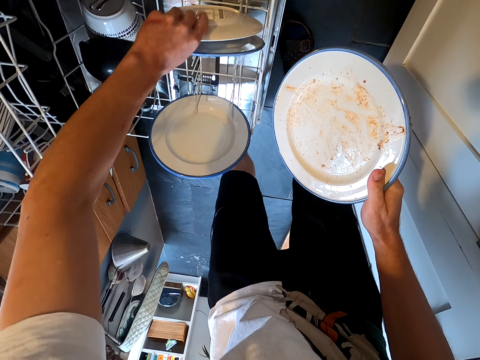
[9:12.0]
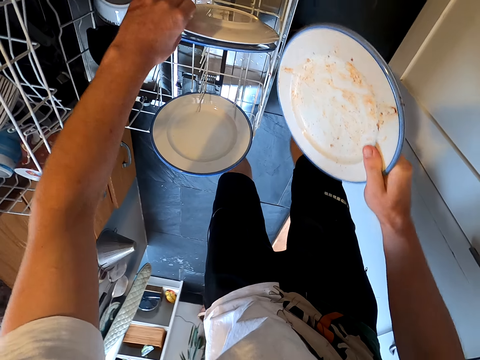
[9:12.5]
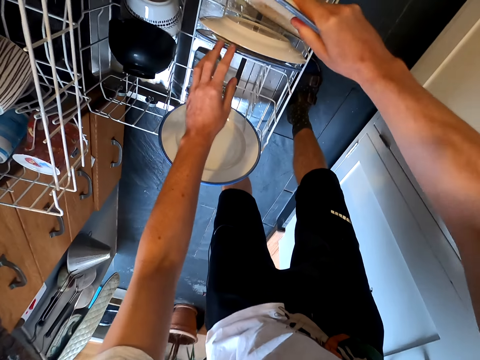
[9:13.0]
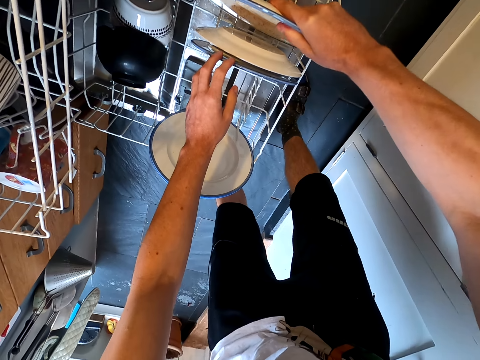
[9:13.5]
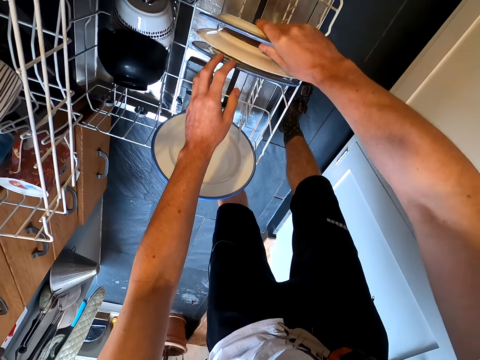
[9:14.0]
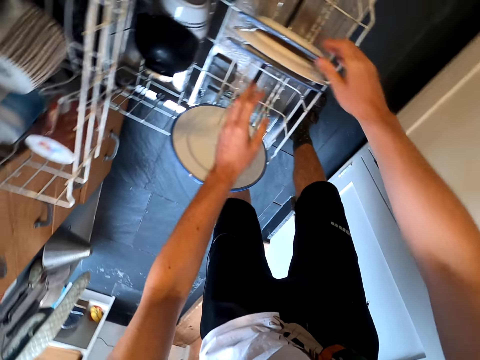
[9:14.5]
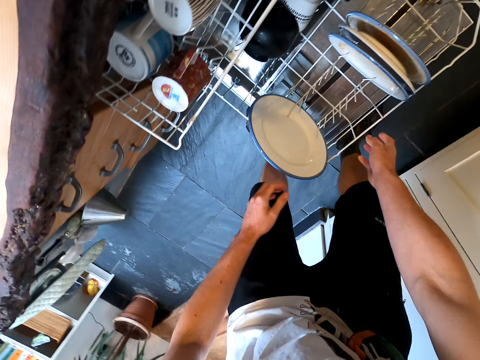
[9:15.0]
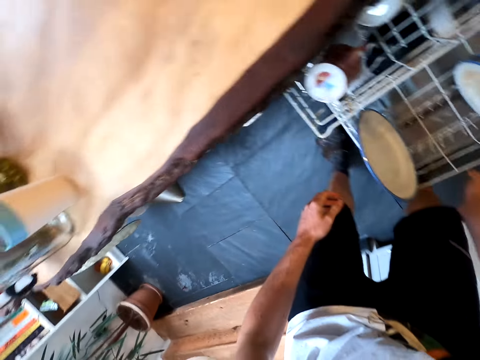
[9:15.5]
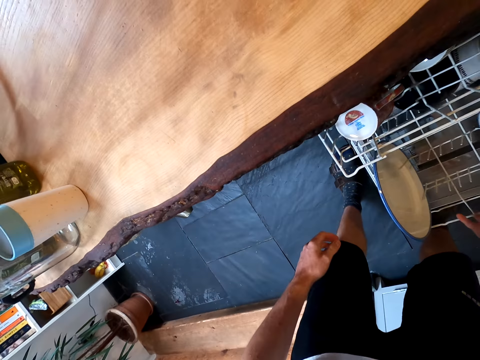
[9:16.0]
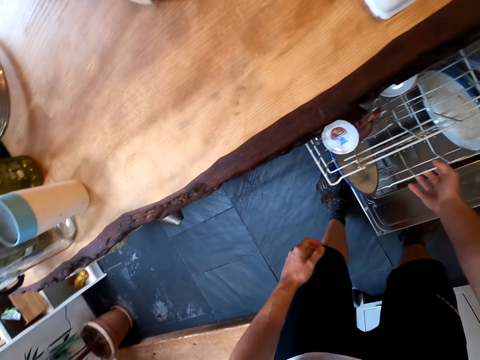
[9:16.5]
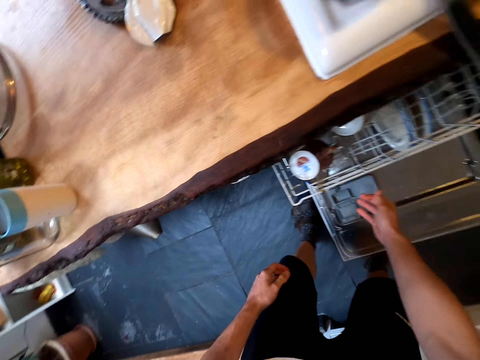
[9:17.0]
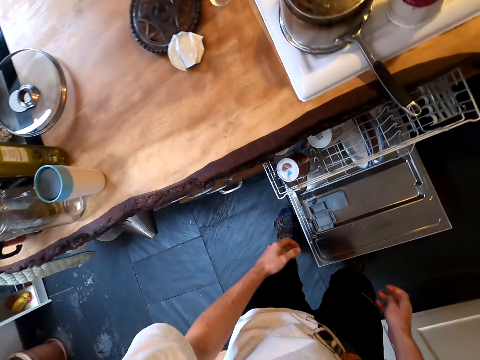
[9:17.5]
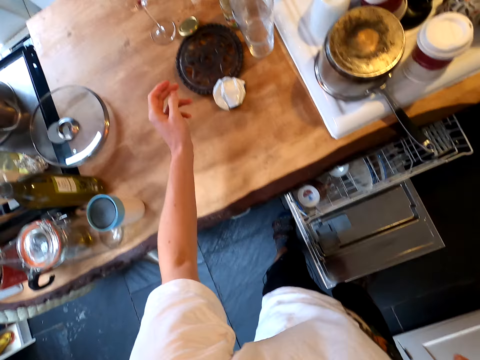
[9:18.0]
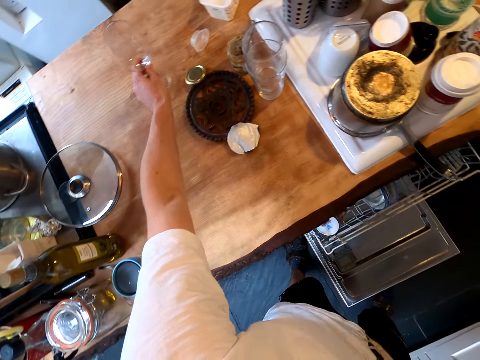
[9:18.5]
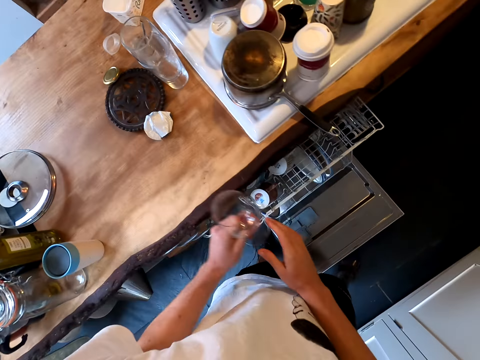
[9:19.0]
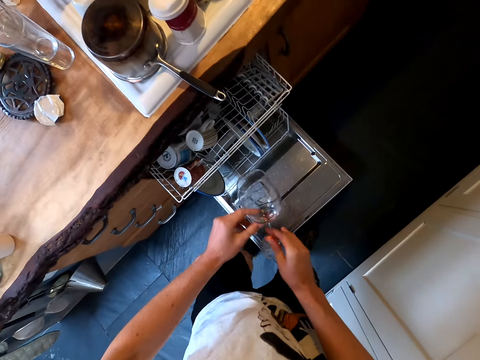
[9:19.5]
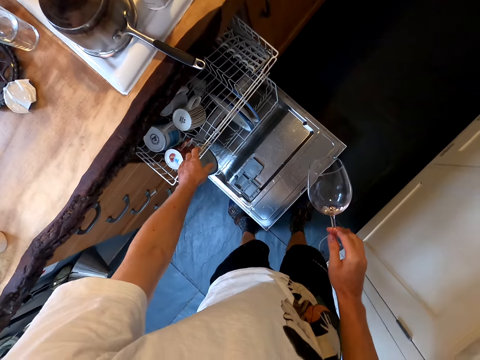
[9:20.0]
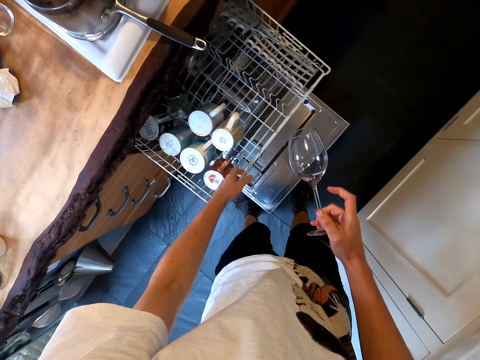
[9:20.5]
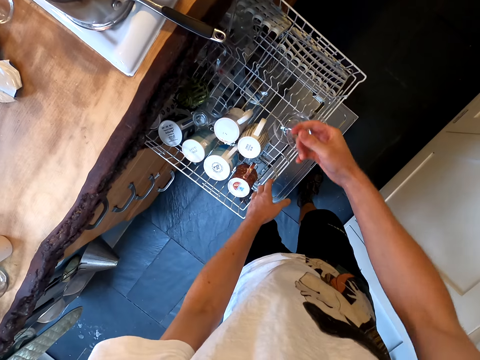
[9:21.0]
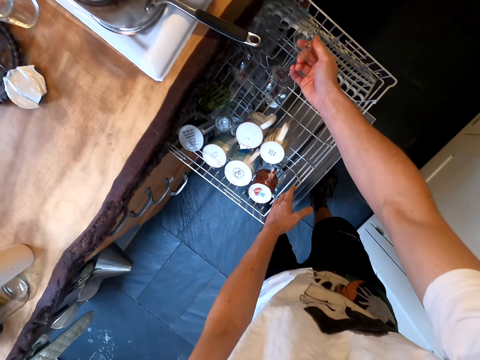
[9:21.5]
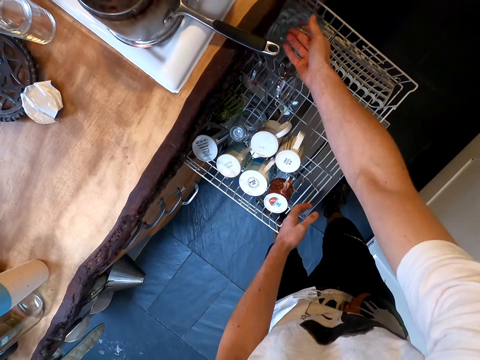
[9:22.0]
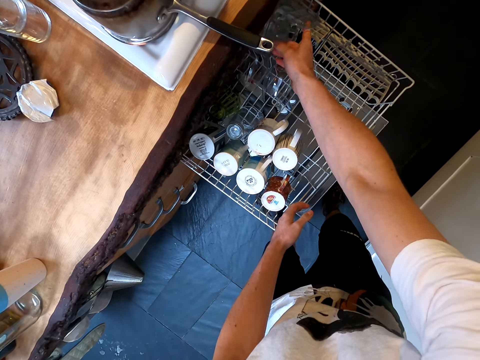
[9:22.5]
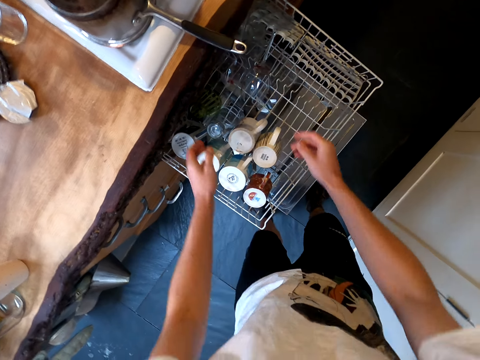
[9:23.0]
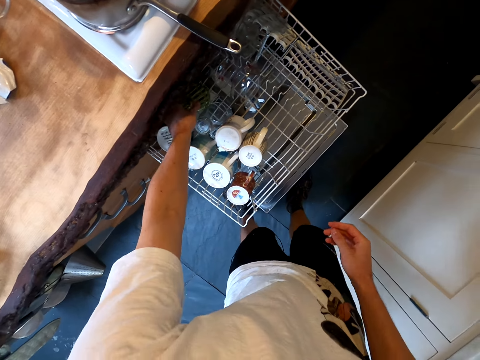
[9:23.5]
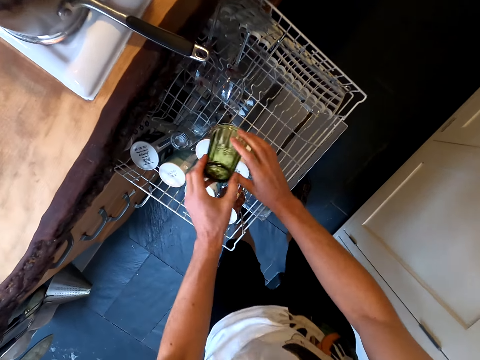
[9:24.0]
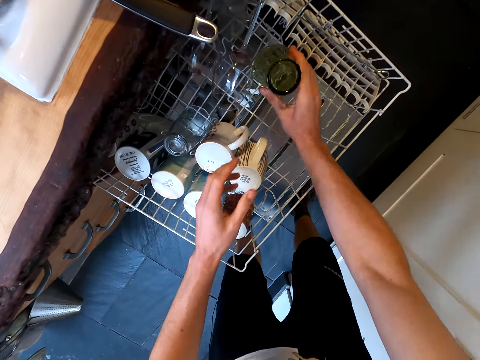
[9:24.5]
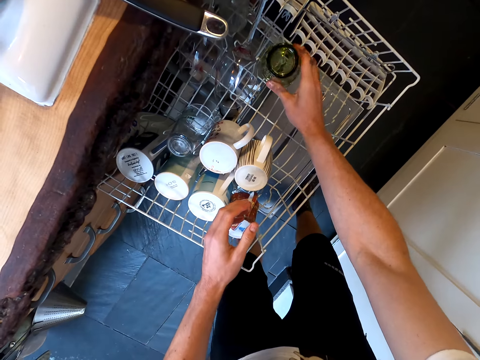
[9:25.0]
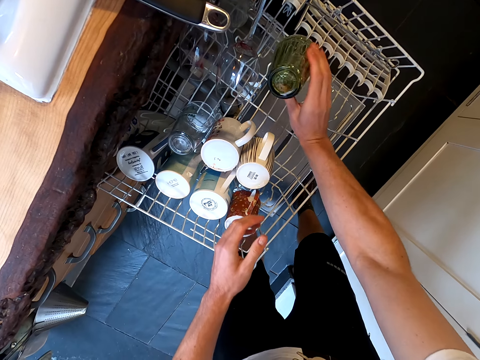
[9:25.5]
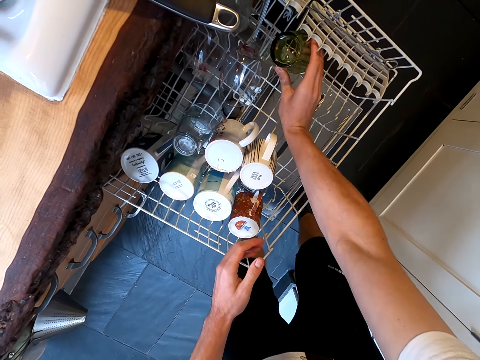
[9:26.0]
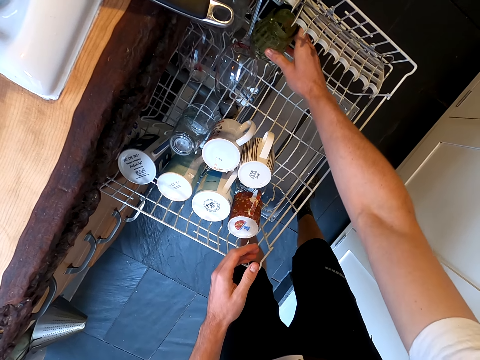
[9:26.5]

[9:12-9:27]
The camera wearer puts other plates in the dishwasher rack. They push in the dishwasher rack. They stand up. They take a wine glass on the kitchen slab. They hold the wine glass with the right hand. They push out the dishwasher rack. They arrange the glass in the dish rack. They put the wine glass in the rack. They take another glass in the rack. They arrange the glass in the dishwasher rack.

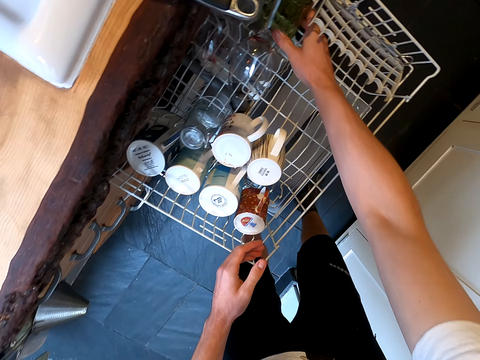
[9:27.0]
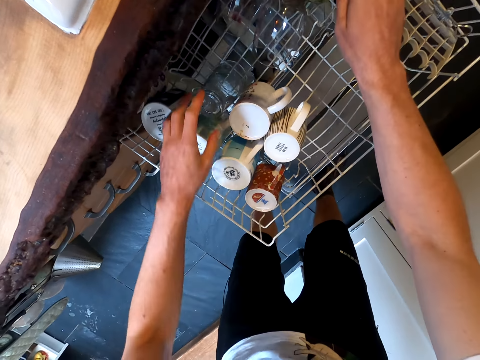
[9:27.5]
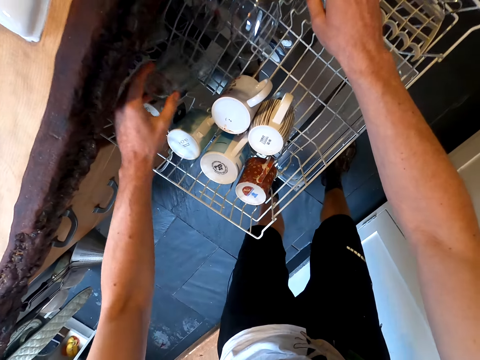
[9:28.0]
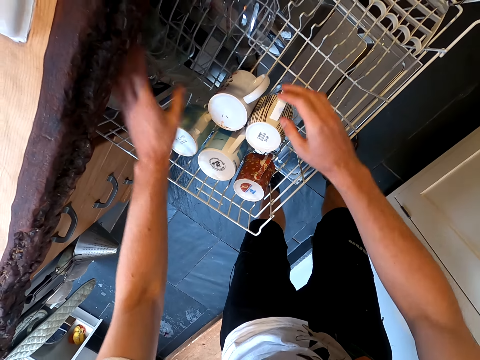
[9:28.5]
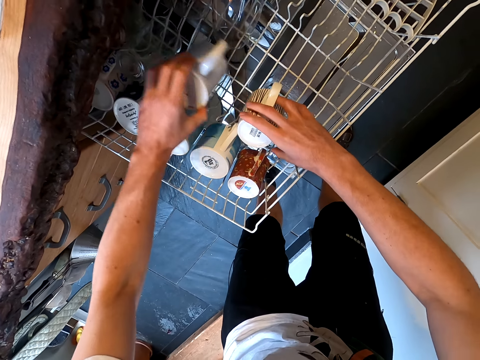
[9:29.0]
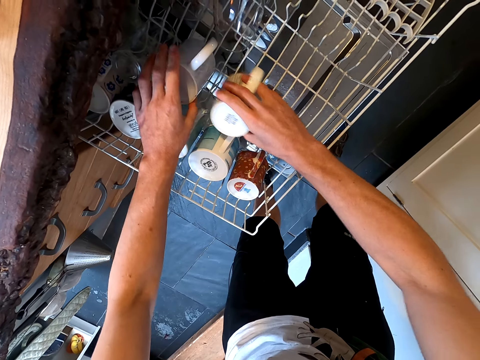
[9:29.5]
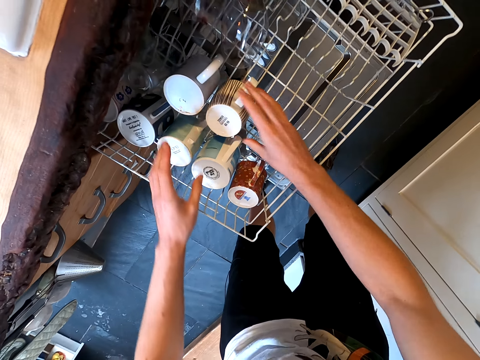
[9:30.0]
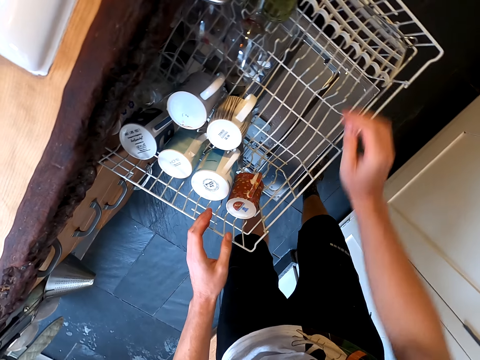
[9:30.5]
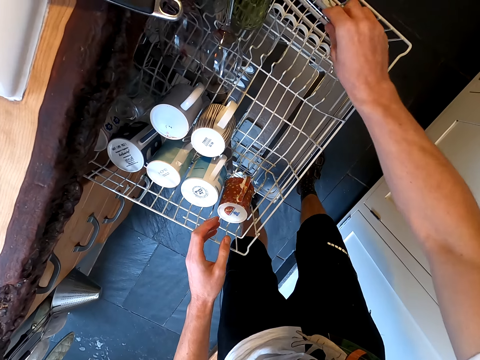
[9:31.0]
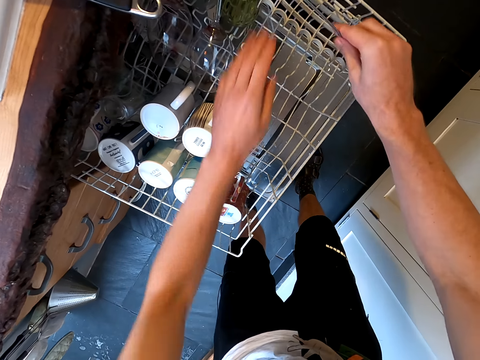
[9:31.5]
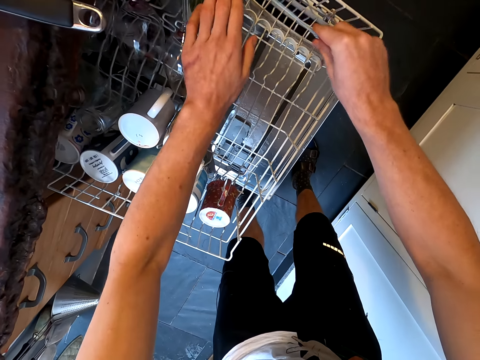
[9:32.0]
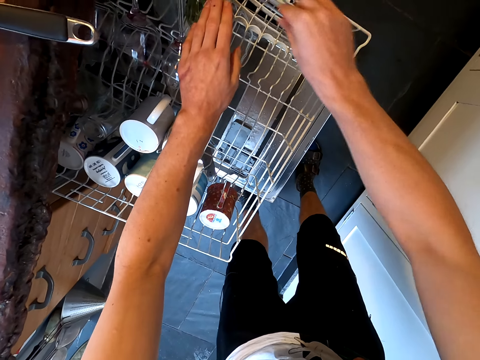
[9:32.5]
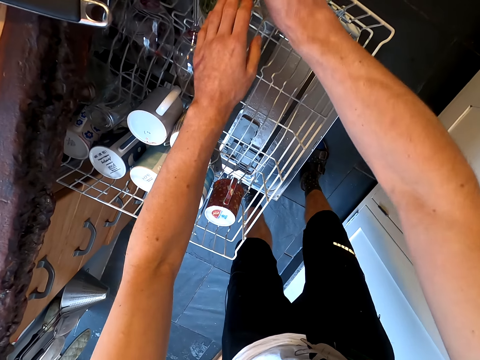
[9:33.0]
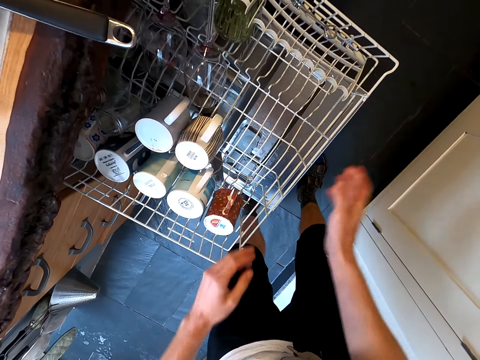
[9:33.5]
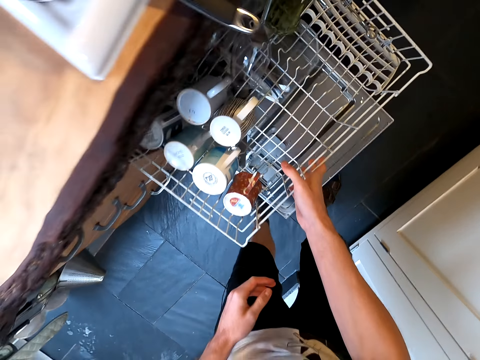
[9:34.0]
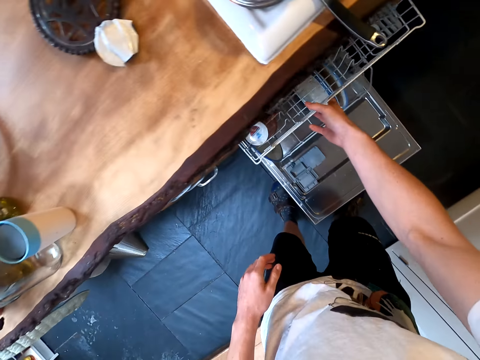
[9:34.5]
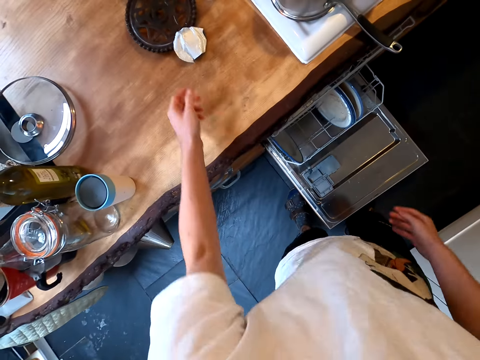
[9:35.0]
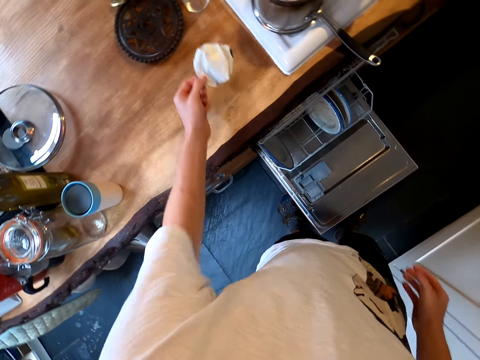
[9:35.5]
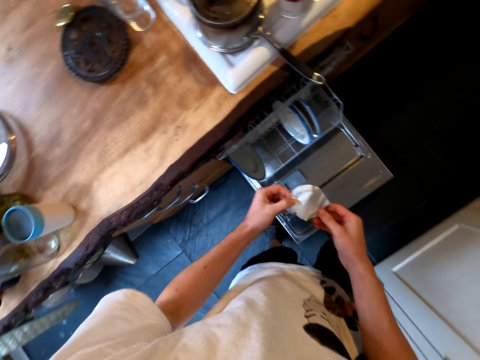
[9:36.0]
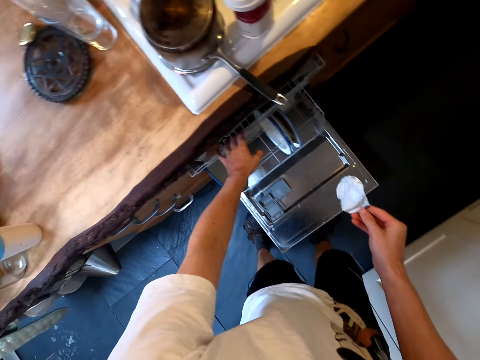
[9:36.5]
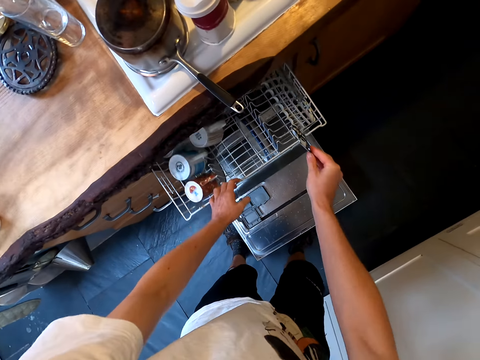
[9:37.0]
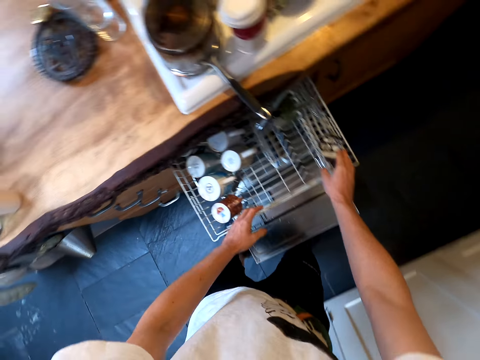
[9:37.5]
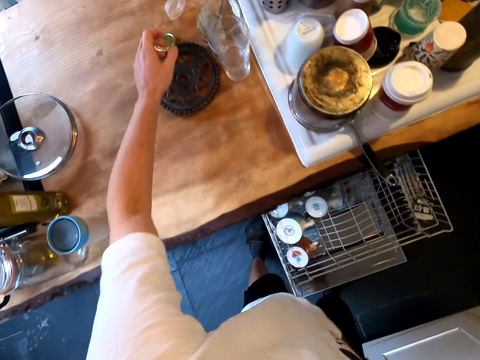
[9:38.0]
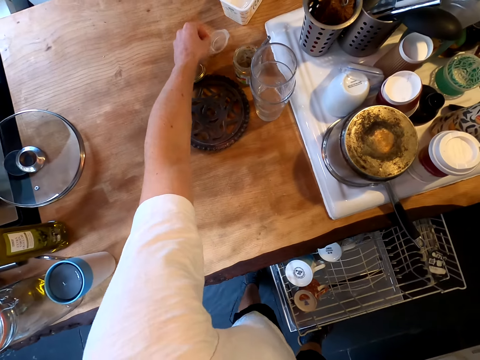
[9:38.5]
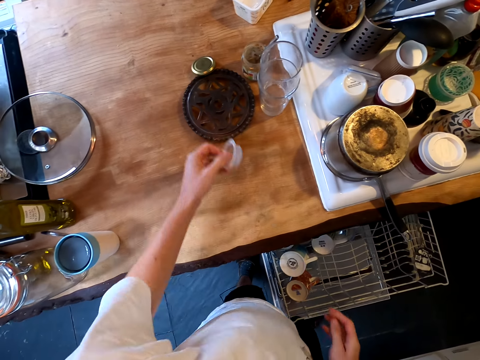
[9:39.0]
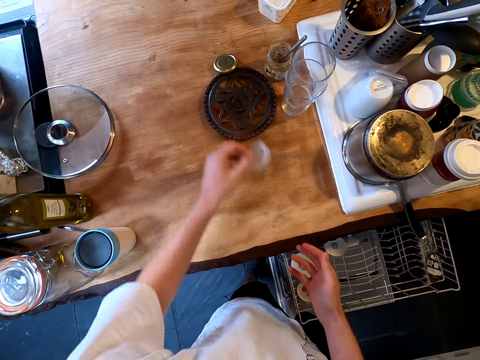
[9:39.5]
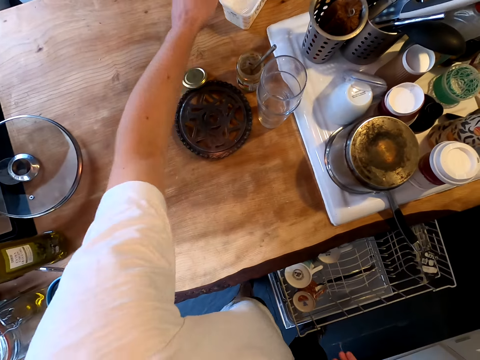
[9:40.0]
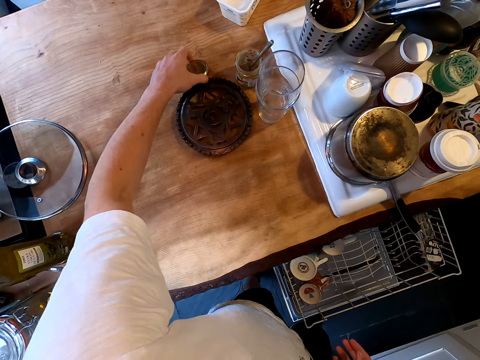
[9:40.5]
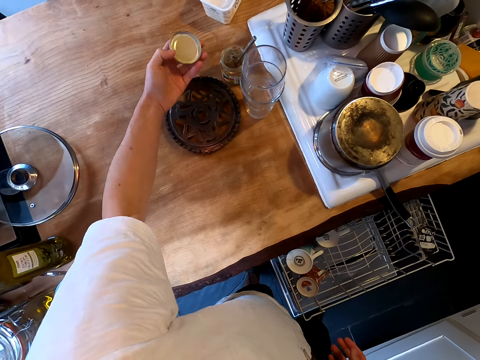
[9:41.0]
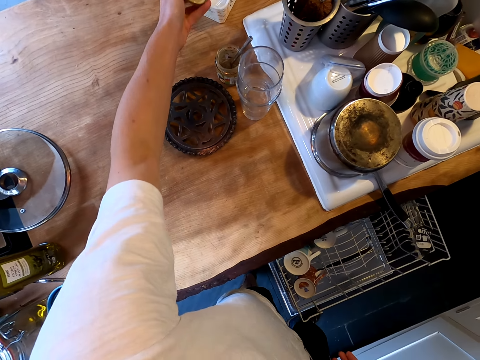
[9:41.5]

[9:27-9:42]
The camera wearer takes another glass in the rack. They arrange utensils in the dishwasher rack. They push in the dishwasher rack, stand up, and take a utensil on the kitchen slab. They hold the utensil with the right hand. They push out the dishwasher rack. They put the utensil in the dishwasher rack. They take another utensil from the kitchen table. They put the utensil in a tin. They take another utensil from the kitchen slab.
